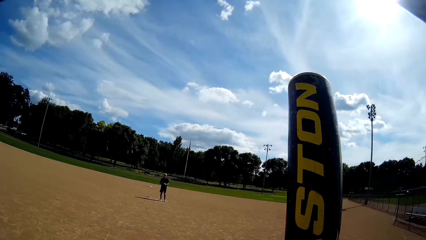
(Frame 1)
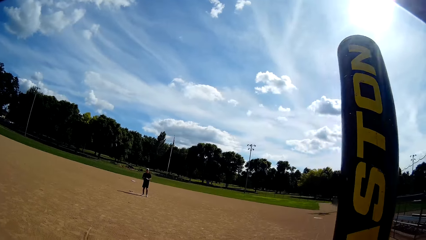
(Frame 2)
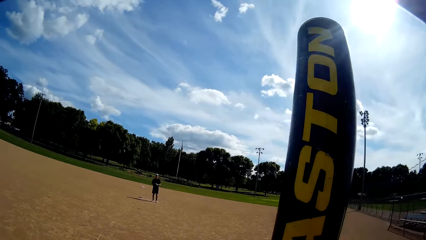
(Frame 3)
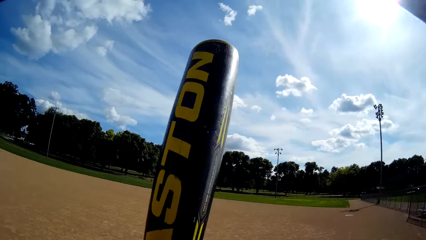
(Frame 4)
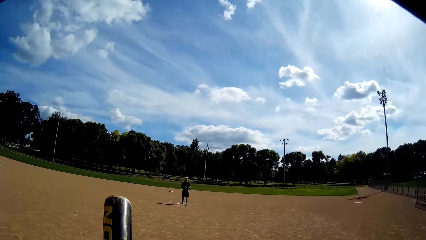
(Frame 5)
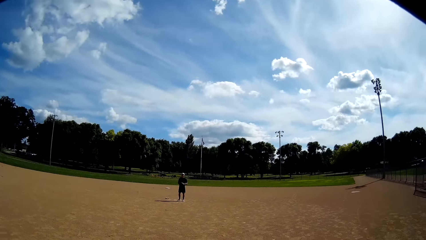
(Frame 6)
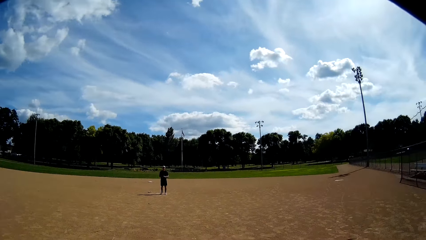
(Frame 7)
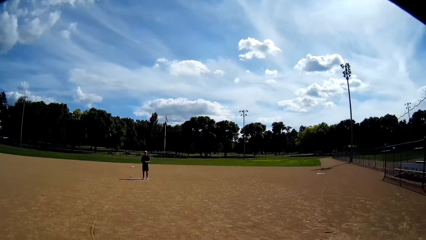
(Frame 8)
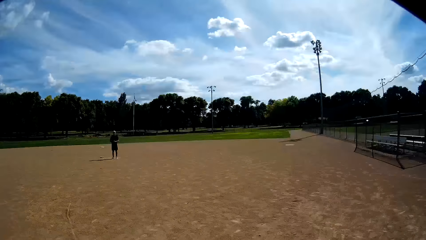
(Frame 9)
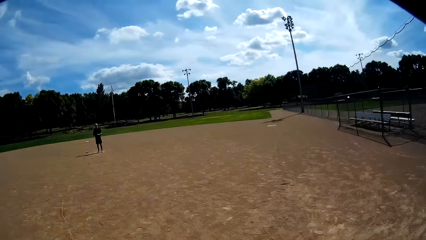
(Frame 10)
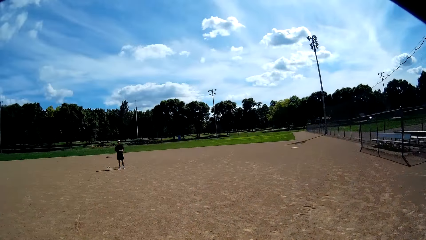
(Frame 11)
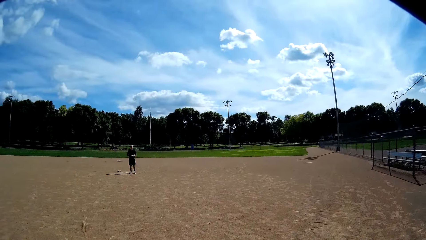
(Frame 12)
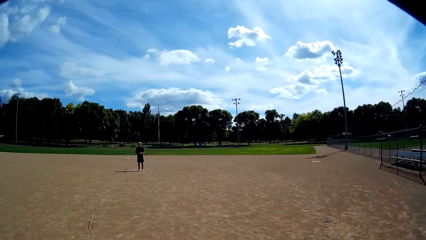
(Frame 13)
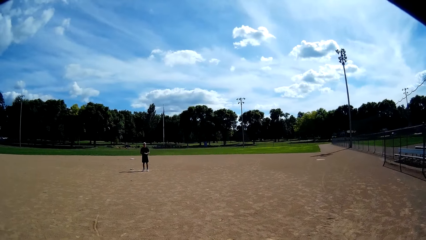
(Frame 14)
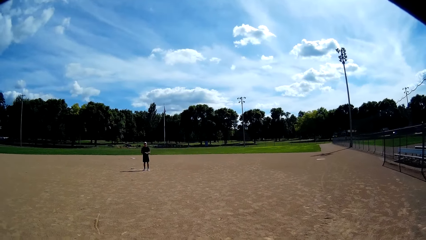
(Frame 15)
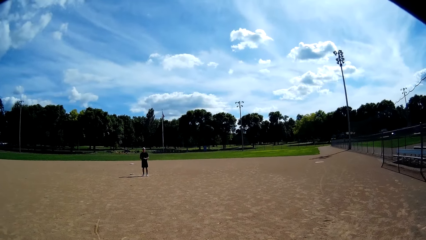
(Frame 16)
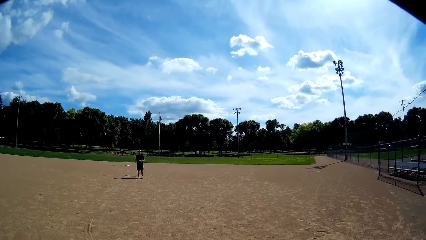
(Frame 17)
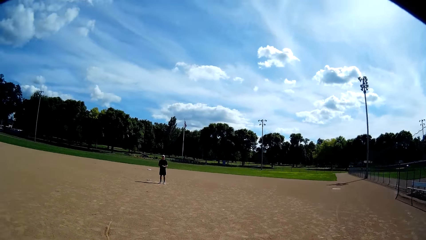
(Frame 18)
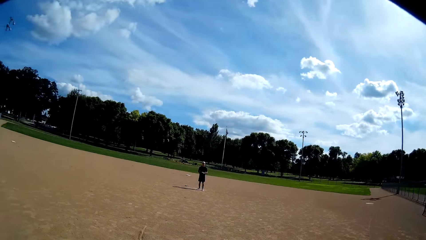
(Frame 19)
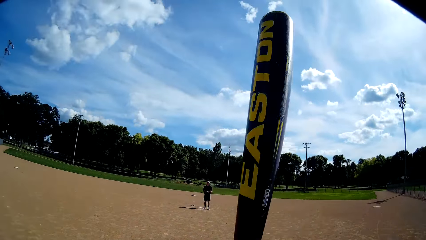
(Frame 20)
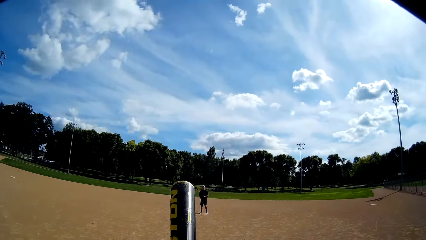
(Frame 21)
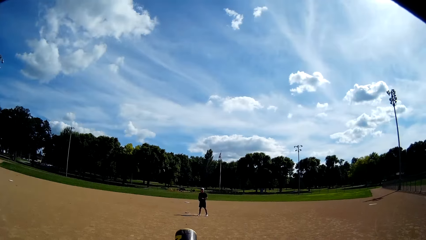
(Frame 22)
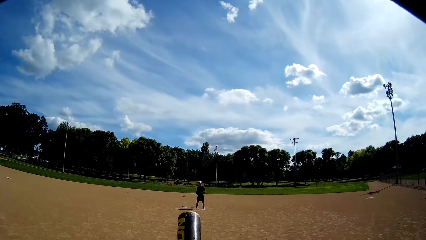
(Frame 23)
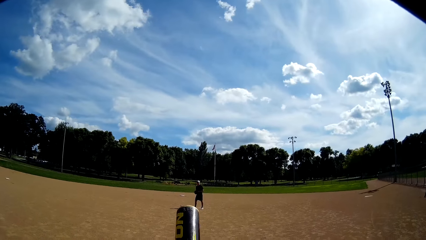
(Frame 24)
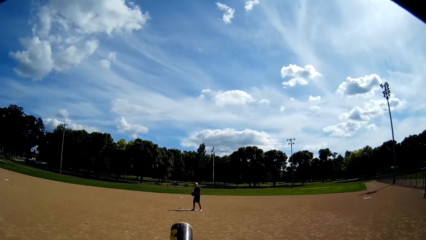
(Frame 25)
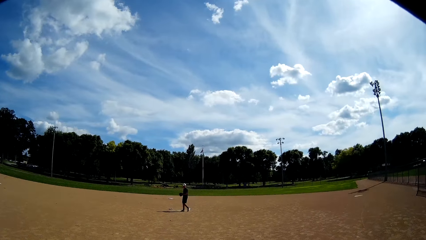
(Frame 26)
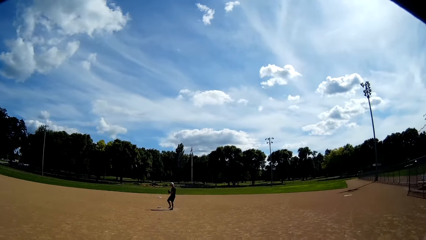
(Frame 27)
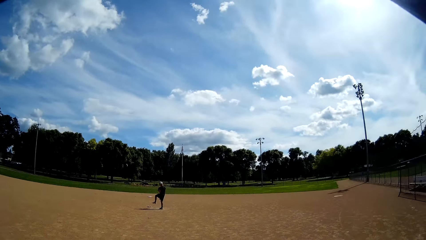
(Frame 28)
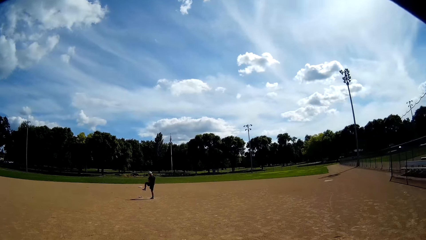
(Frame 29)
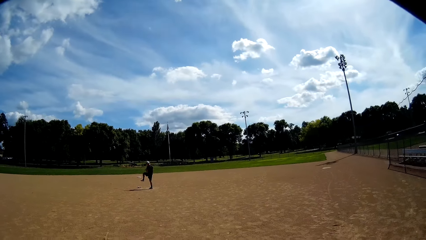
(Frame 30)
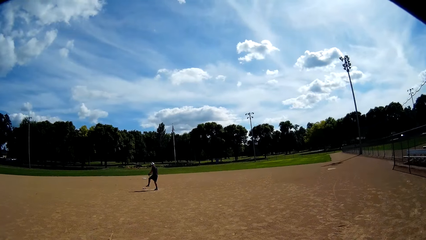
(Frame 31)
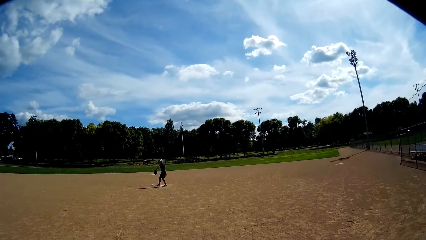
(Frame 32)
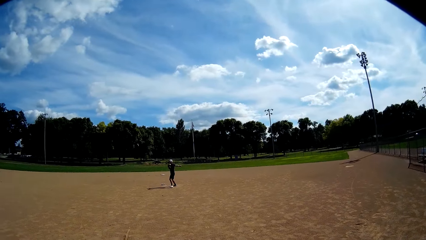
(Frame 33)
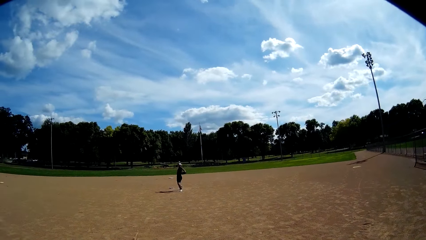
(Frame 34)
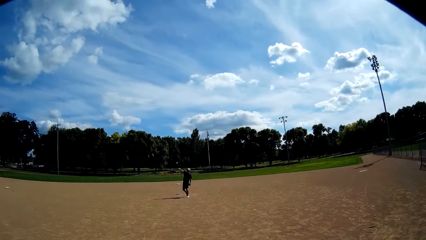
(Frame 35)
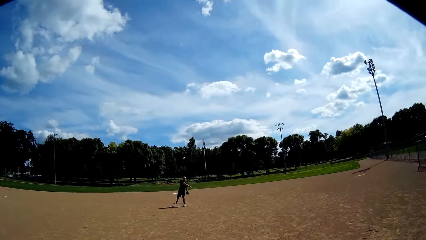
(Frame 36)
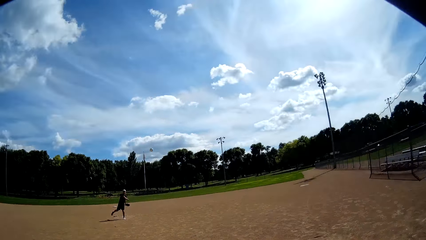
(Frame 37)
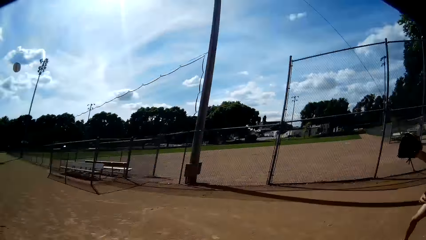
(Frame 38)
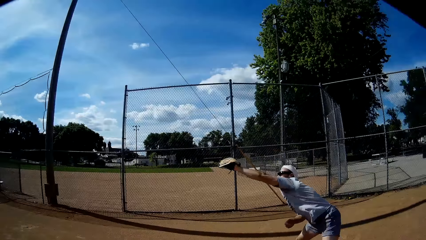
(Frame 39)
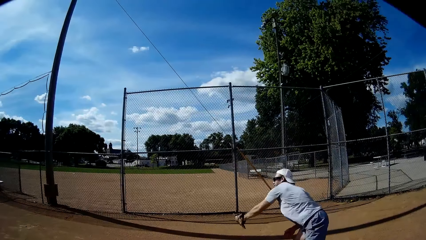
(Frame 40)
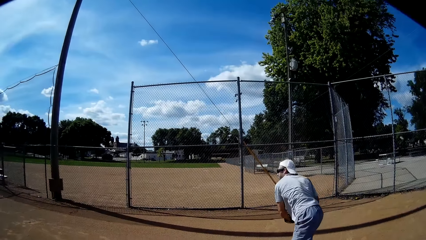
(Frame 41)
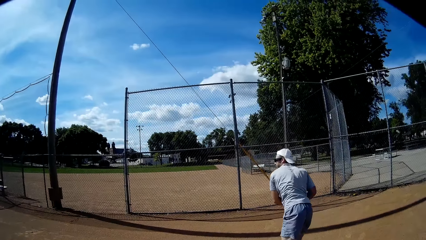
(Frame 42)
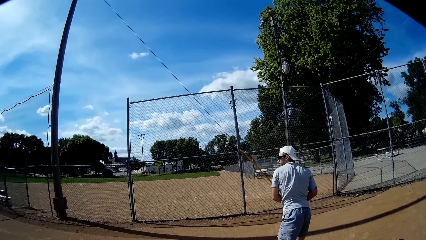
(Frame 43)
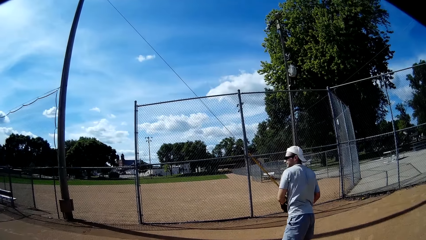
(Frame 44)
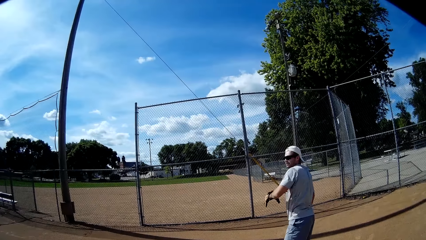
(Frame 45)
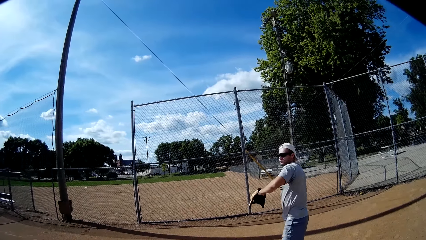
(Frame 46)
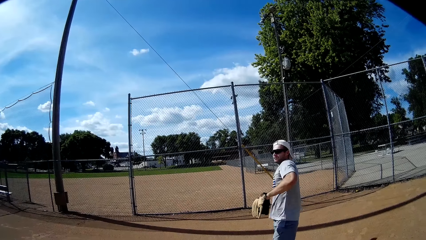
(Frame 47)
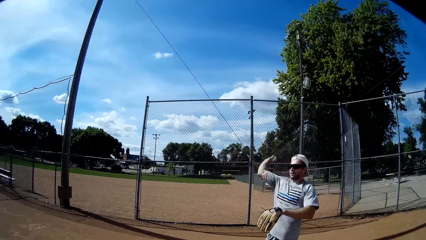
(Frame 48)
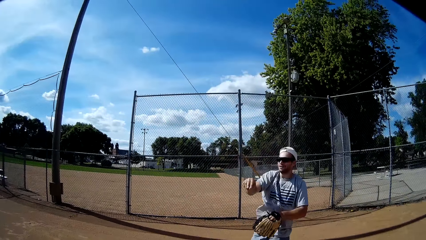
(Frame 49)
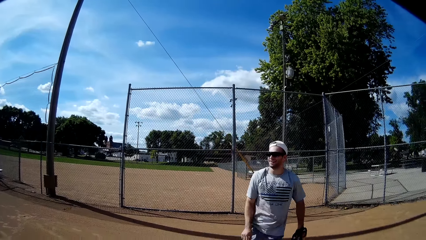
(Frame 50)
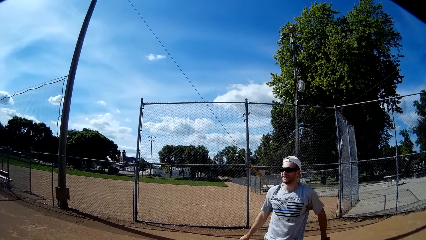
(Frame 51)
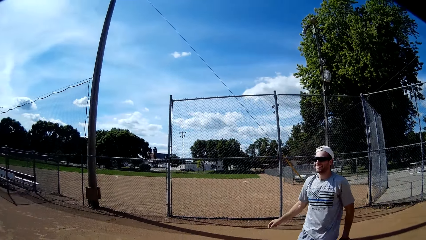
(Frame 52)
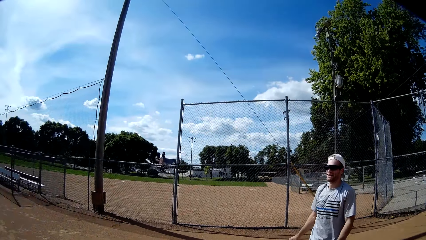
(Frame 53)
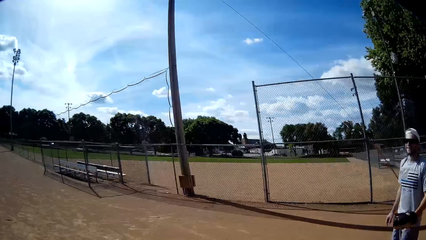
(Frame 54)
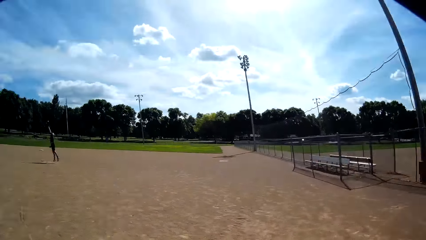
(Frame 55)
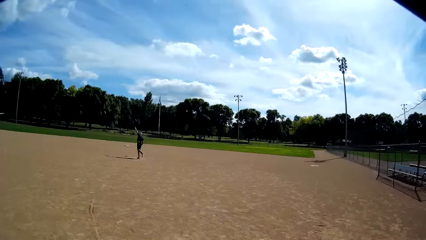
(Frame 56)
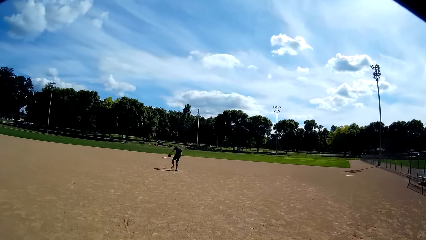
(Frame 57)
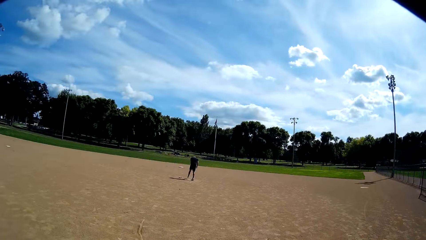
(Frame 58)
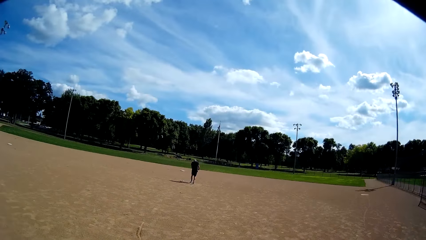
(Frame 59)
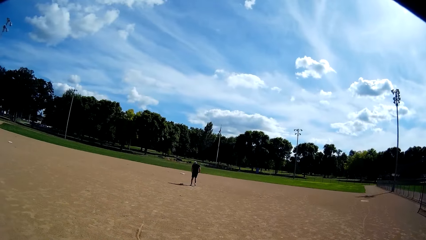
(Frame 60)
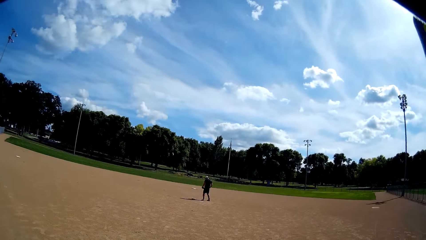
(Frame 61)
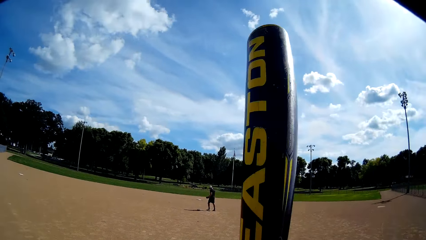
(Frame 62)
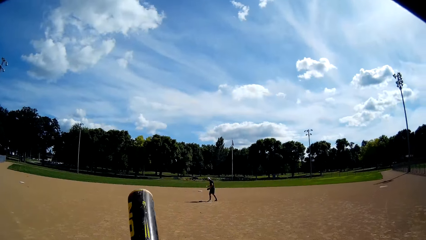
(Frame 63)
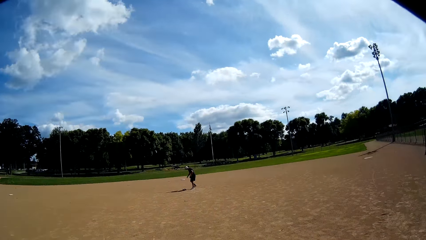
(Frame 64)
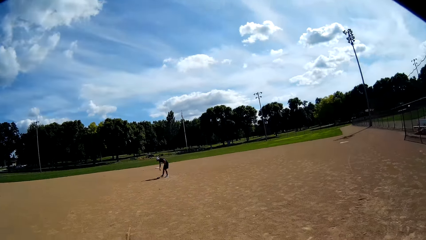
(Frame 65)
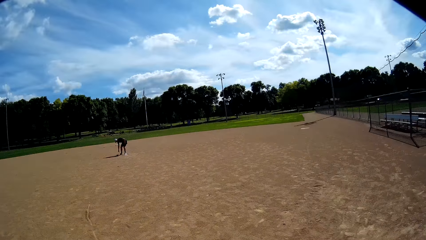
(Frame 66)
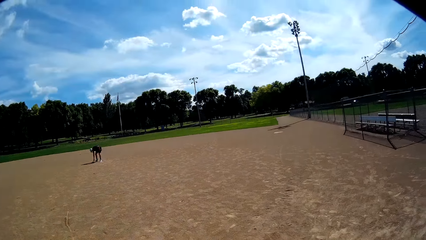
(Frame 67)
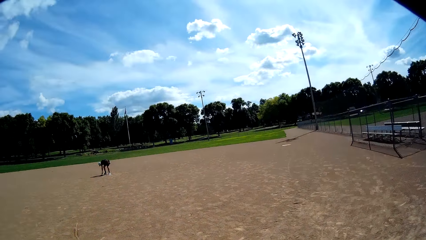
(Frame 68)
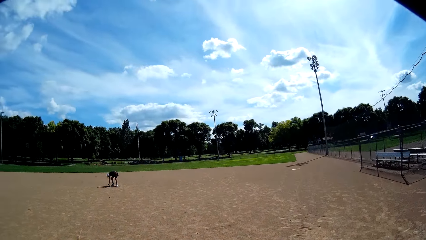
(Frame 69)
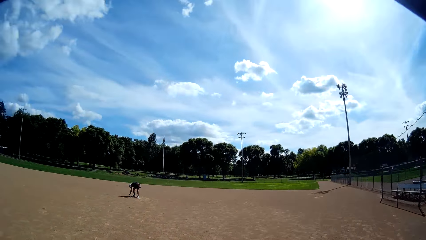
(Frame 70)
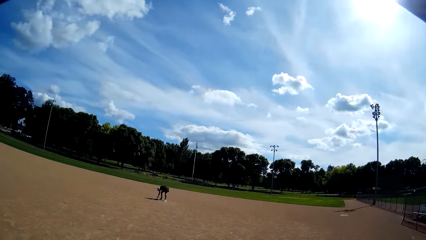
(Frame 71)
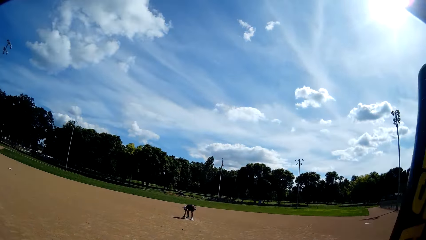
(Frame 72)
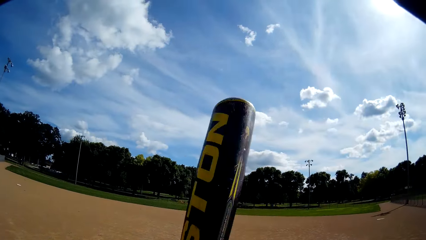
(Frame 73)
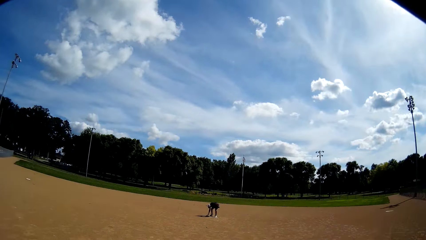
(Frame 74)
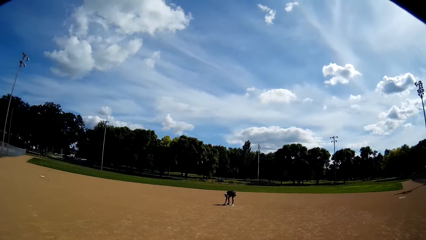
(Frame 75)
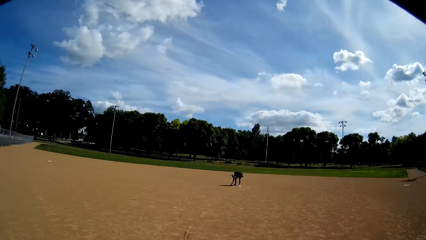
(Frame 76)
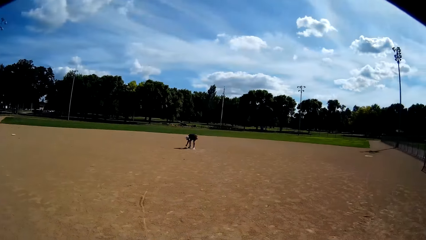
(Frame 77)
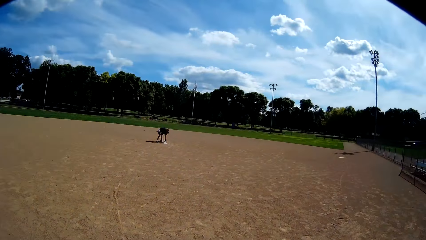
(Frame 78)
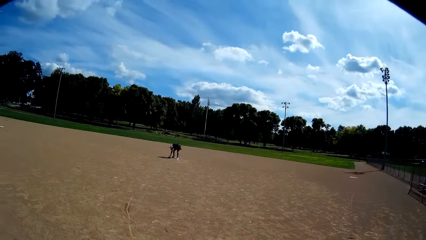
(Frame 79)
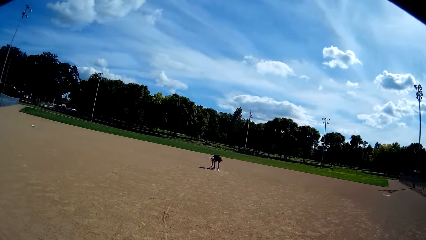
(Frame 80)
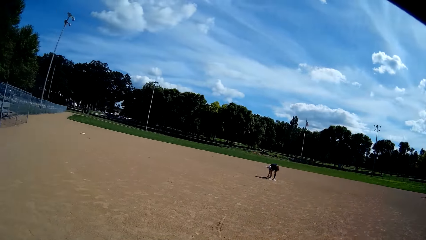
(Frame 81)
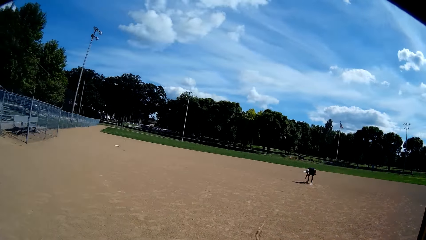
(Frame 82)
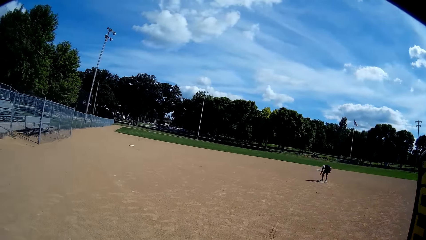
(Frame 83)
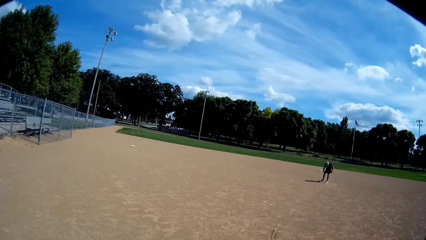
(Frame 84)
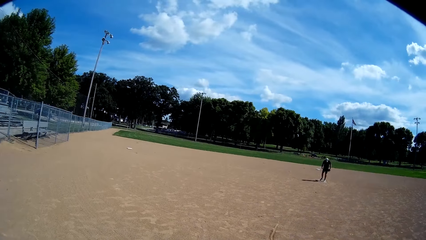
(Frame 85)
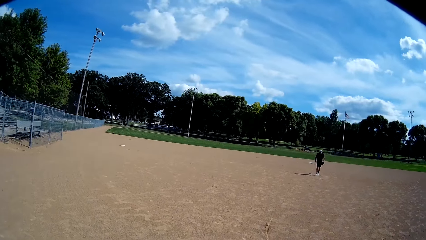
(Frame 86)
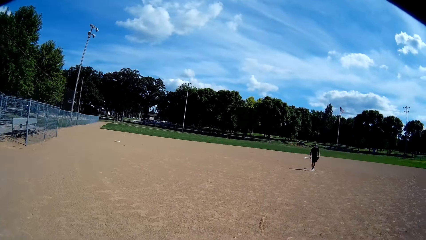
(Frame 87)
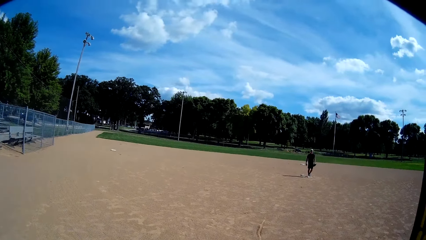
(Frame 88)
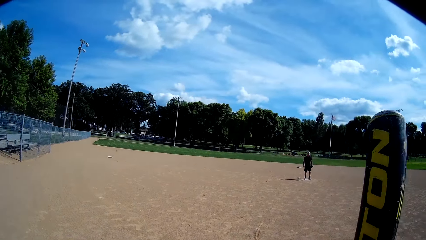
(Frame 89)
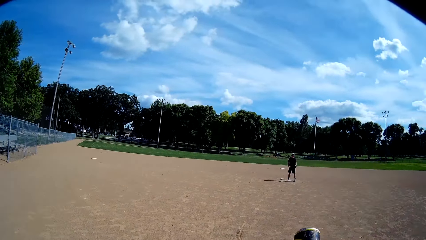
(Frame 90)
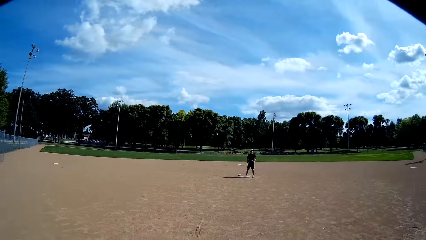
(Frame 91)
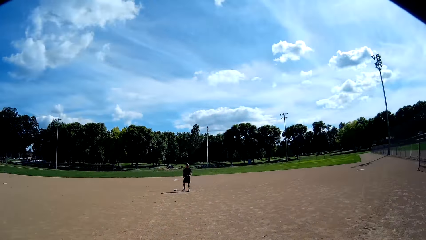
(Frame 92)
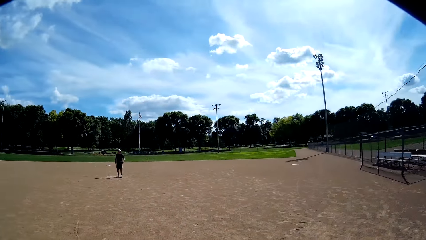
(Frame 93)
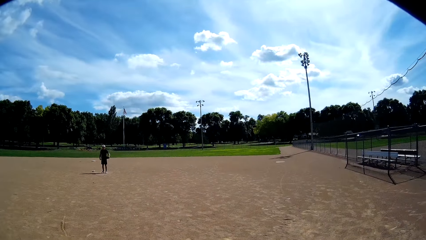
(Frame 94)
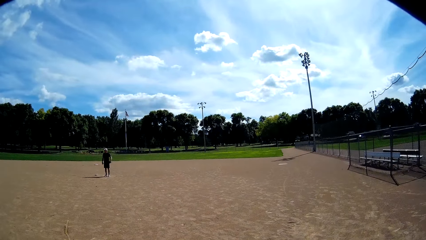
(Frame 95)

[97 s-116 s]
The man throws another ball at the camera wearer. Another man catches the ball. The other man throws the ball back to the first man. The first man picks up the ball from the ground. The camera wearer moves.
